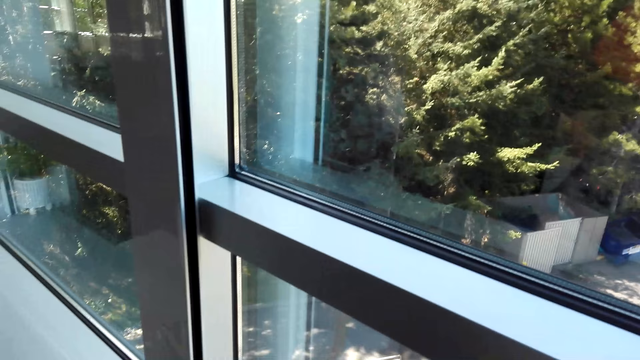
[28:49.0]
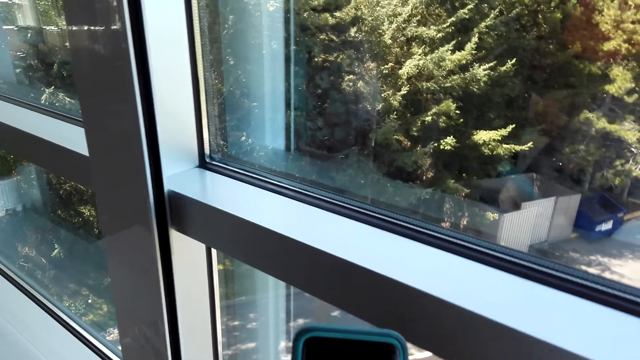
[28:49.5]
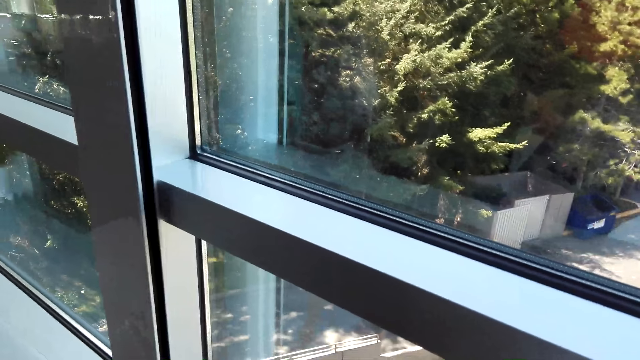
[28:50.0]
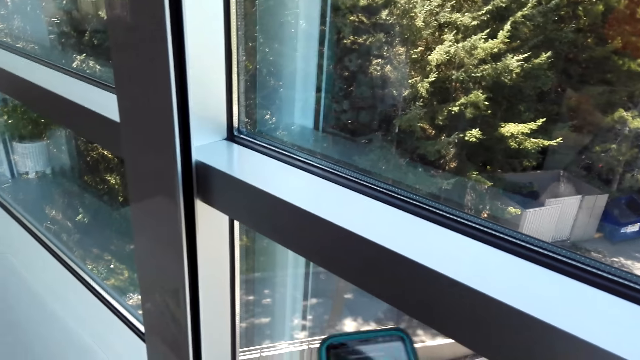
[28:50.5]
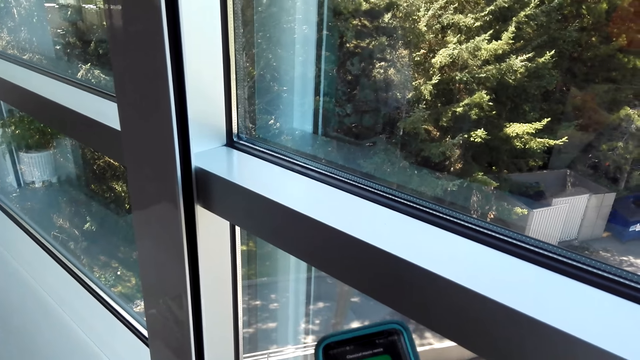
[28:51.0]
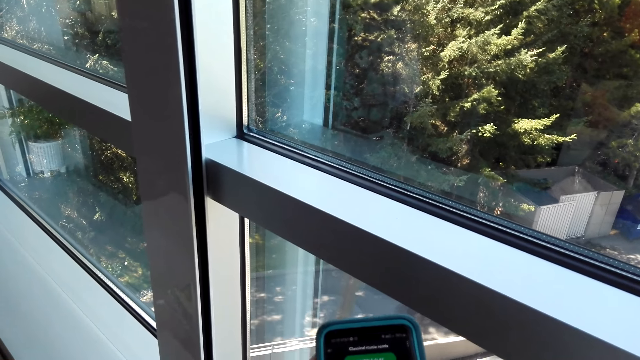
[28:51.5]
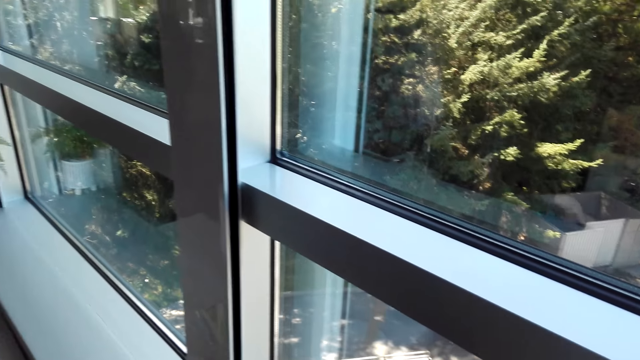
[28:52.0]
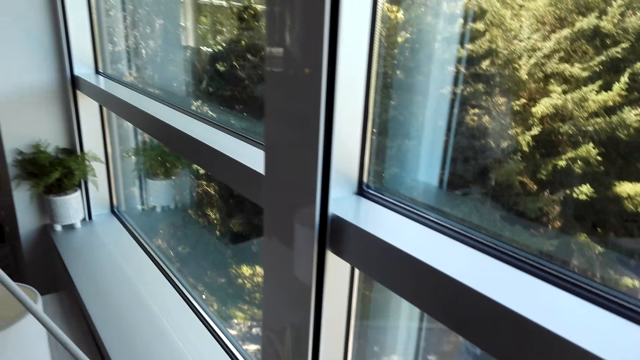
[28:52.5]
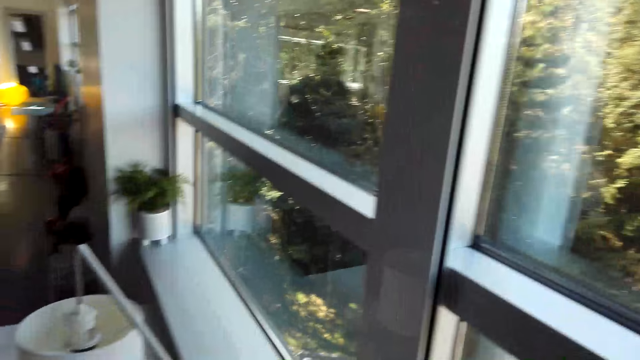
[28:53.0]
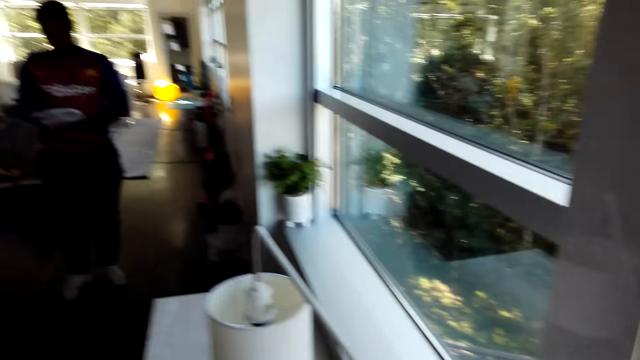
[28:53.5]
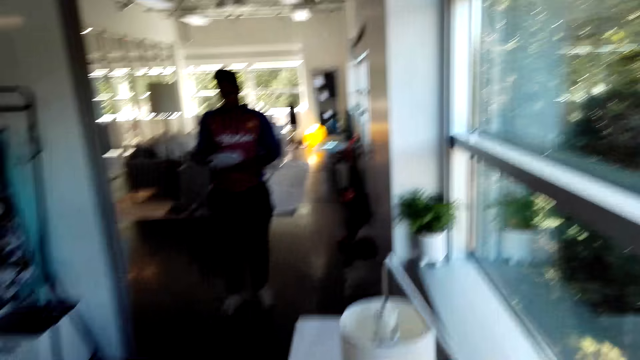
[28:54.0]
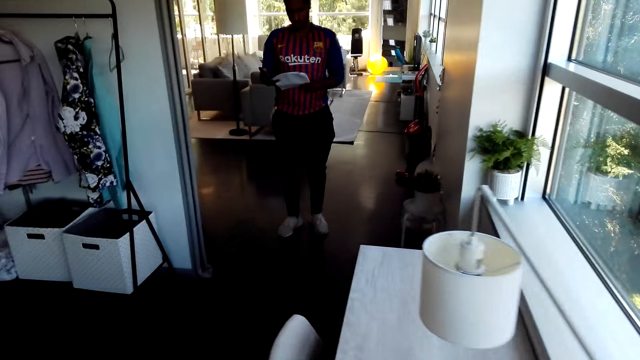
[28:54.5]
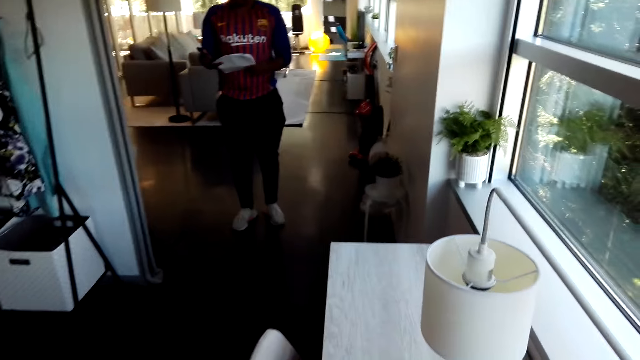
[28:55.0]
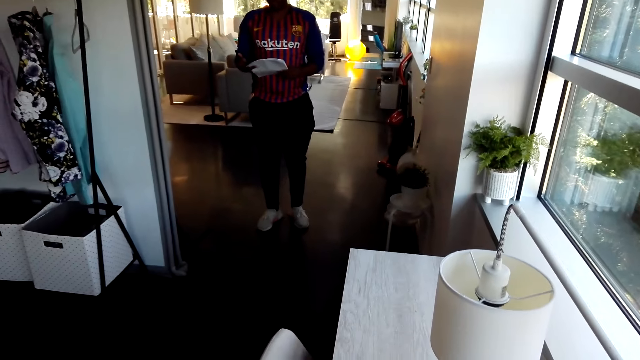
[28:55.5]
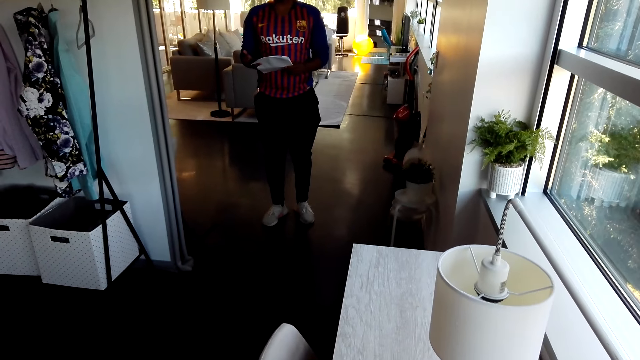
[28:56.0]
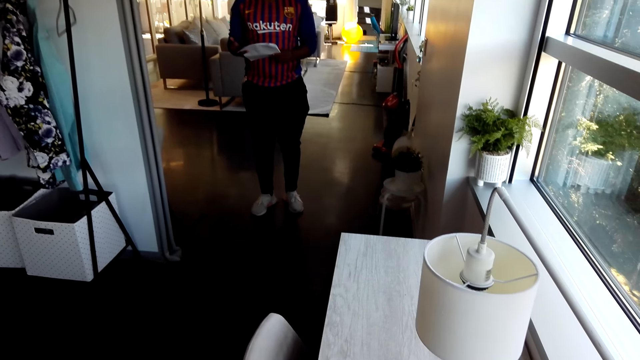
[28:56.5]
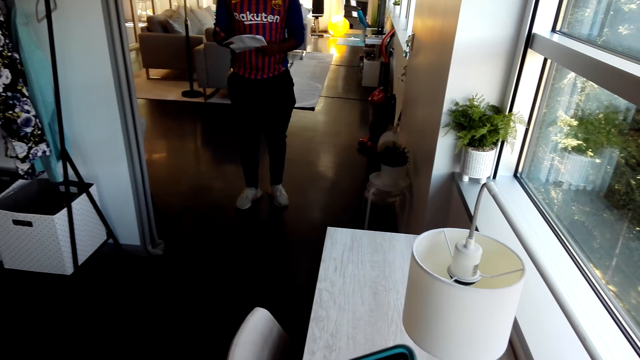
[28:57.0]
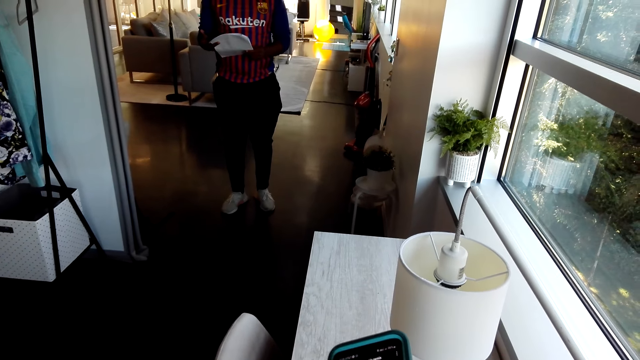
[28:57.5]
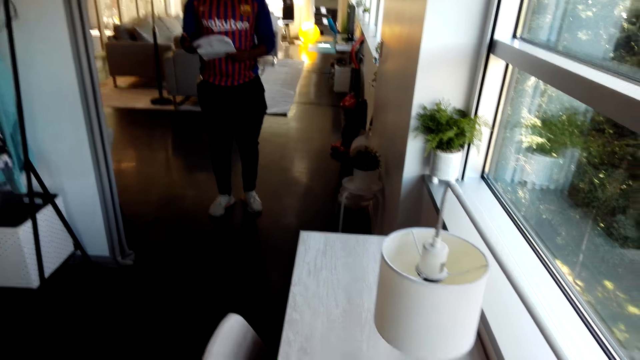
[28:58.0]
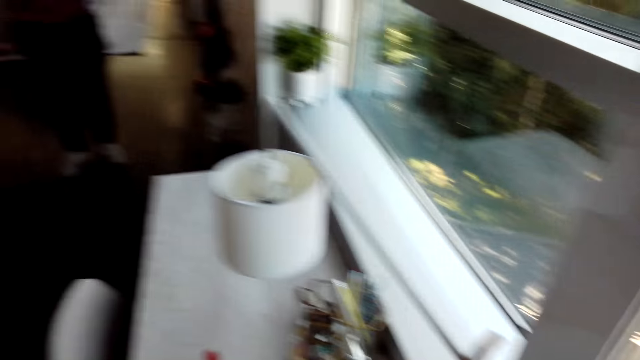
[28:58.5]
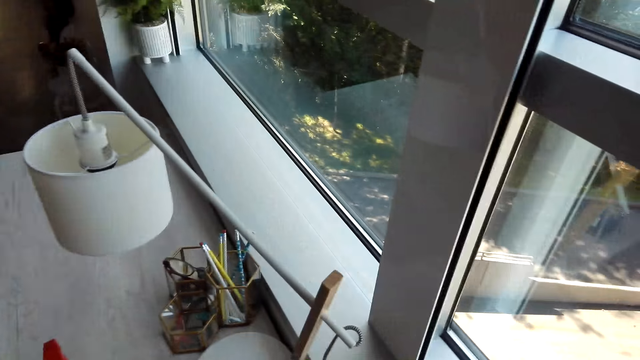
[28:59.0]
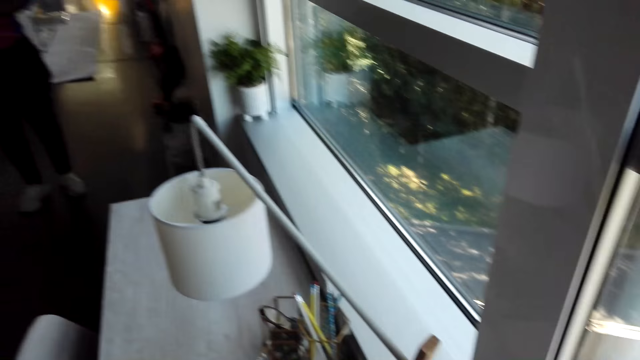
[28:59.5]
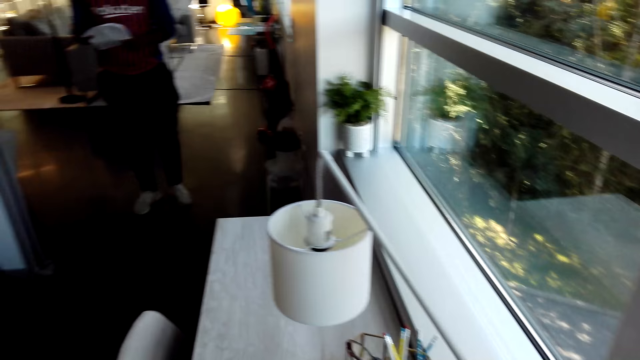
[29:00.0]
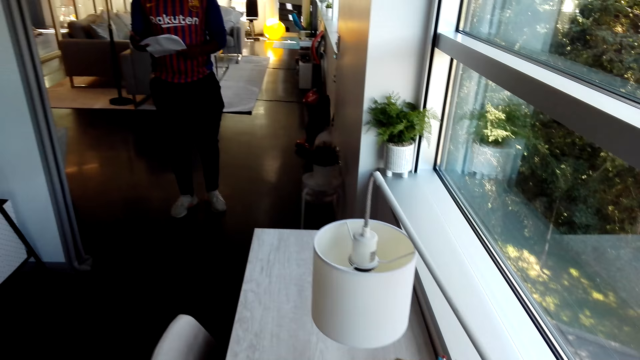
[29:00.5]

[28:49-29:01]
The camera wearer uses a phone. A man stands in the house. The camera wearer walks in the room.

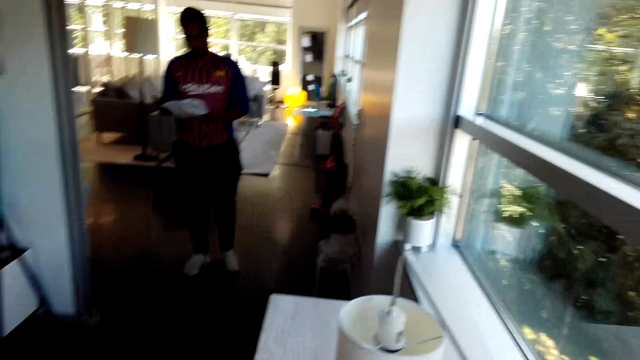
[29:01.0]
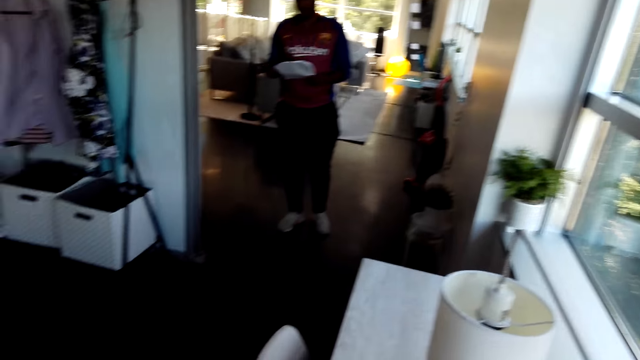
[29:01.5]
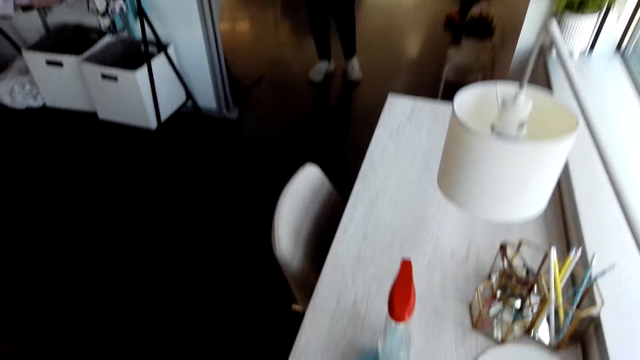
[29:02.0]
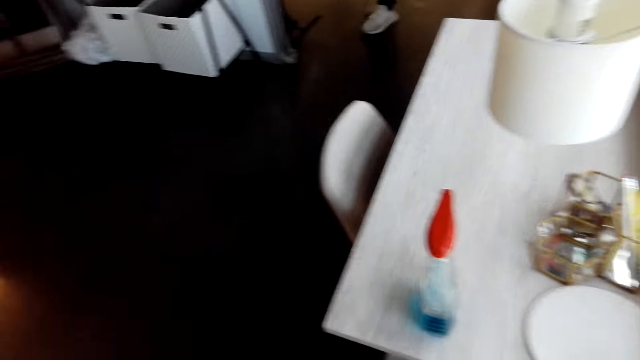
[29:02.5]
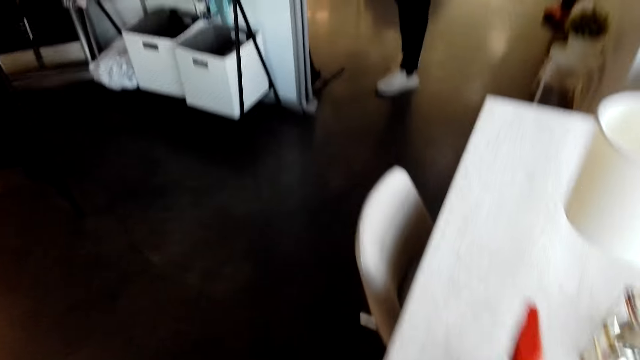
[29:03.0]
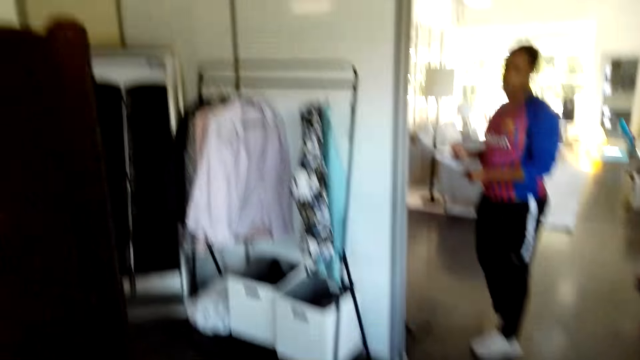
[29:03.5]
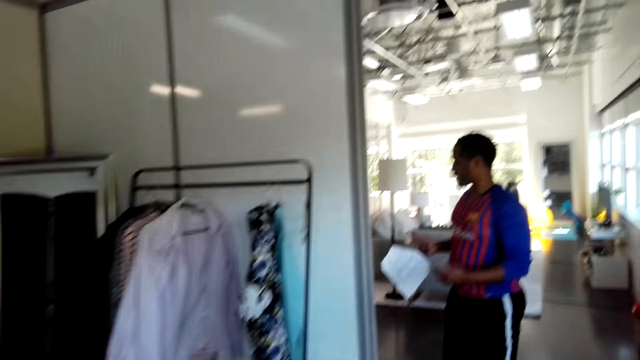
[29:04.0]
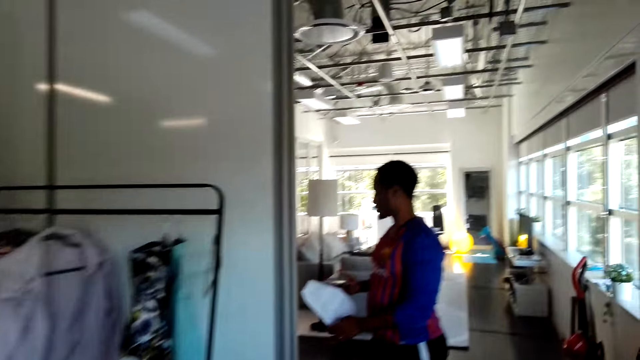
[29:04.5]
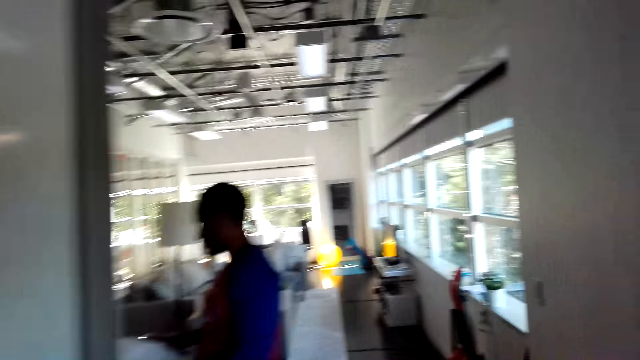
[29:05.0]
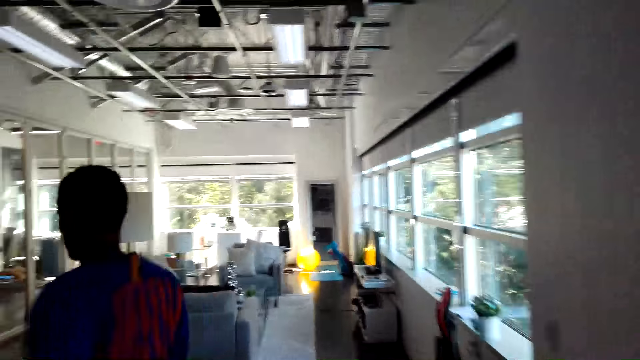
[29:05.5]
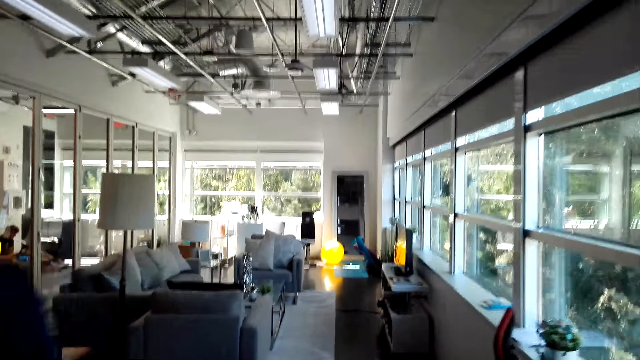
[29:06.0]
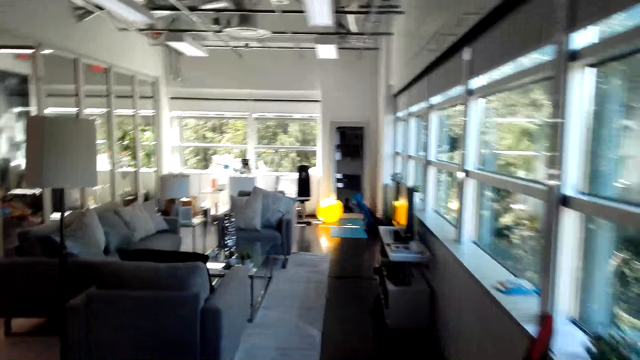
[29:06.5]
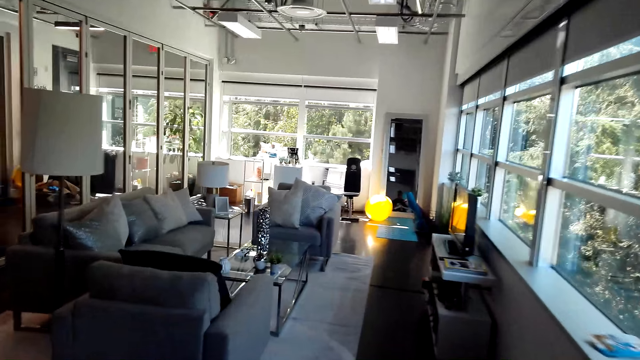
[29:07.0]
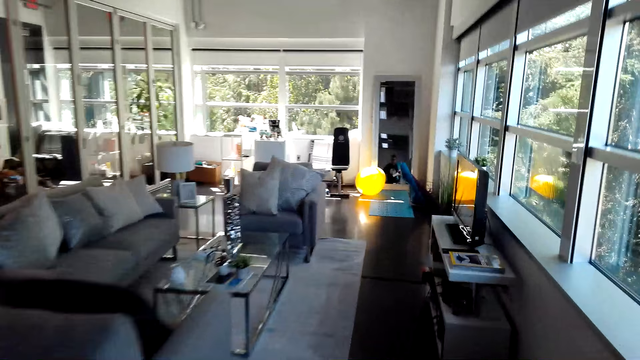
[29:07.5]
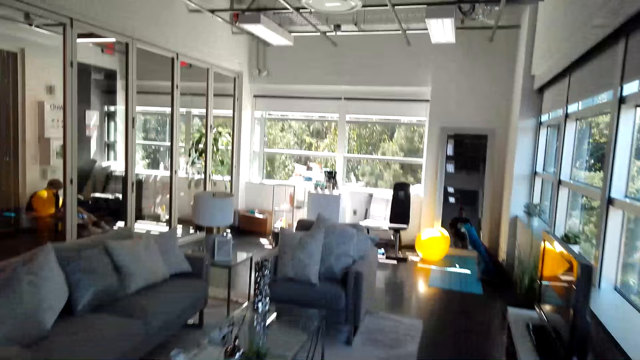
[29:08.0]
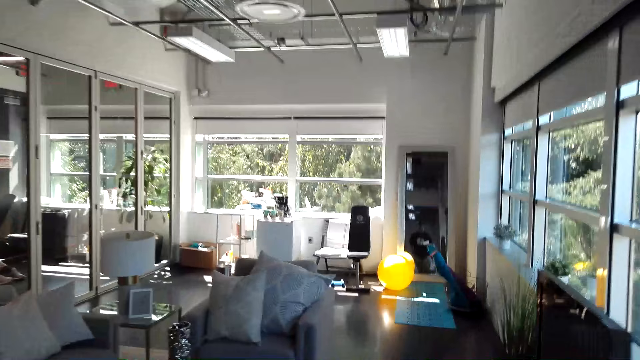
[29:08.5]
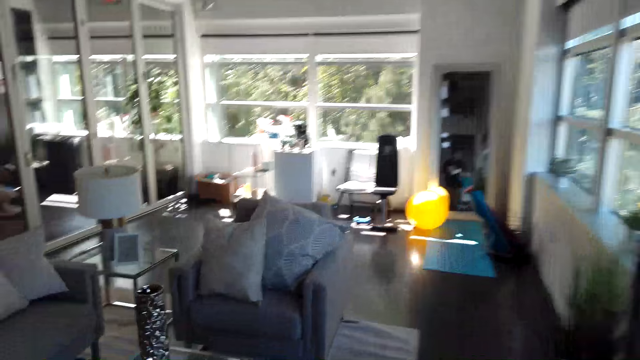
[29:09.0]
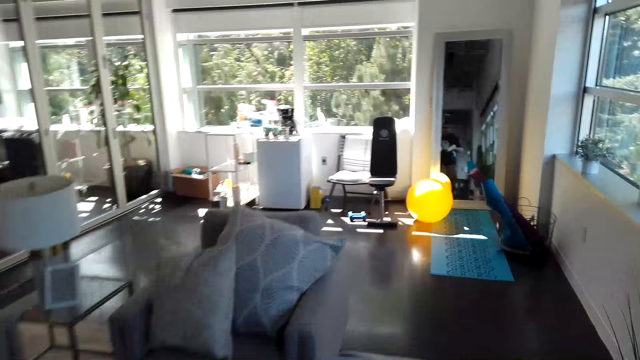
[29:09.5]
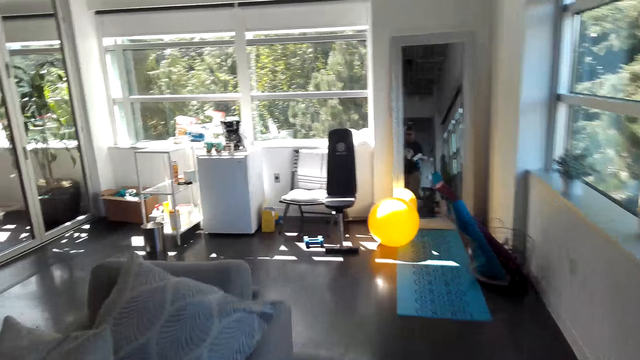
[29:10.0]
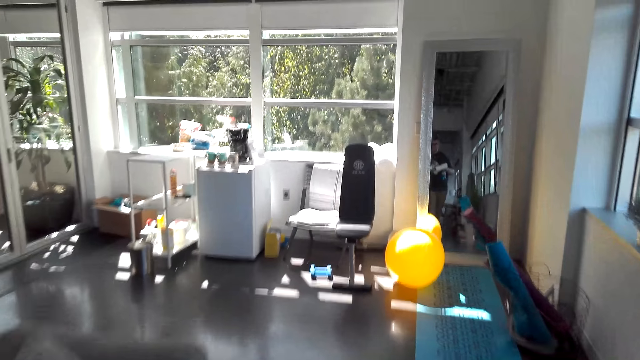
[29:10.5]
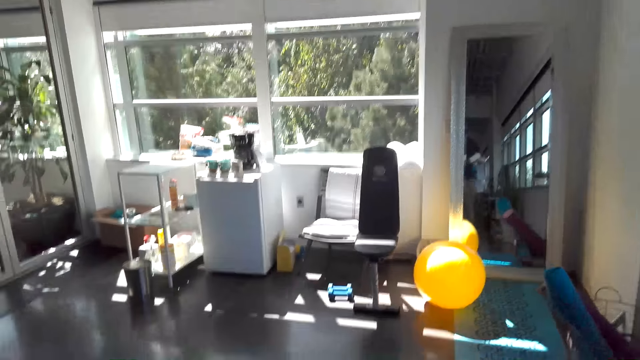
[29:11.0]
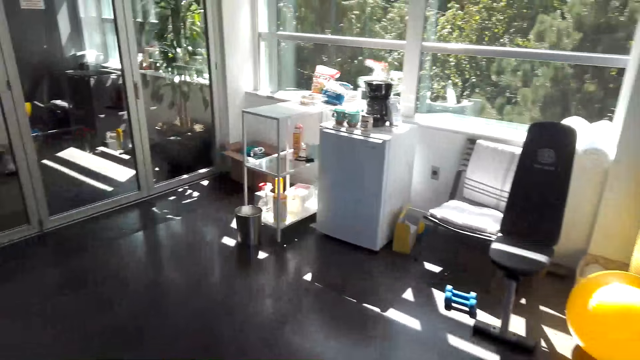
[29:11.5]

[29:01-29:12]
The camera wearer walks in the house. A man walks in the house.
